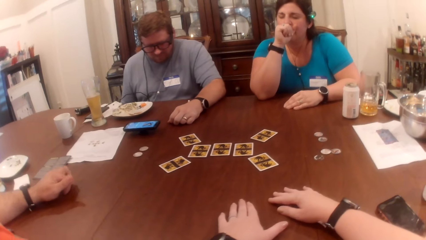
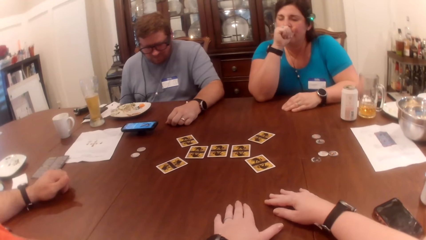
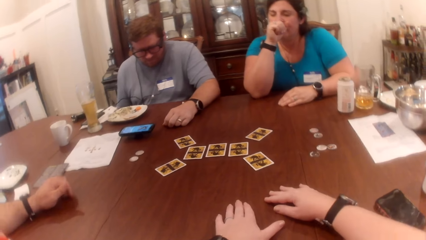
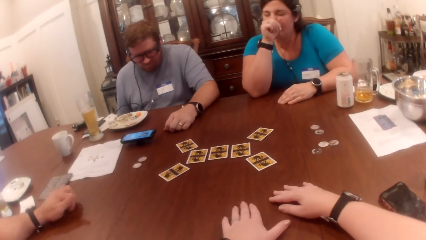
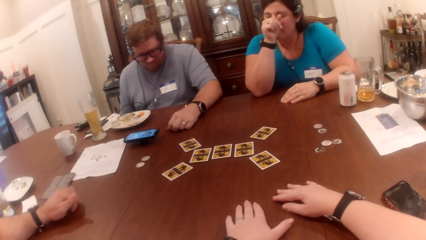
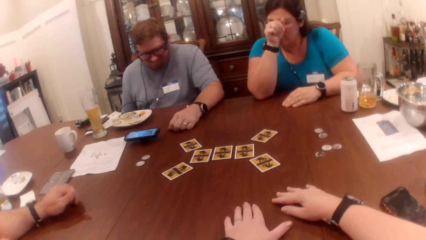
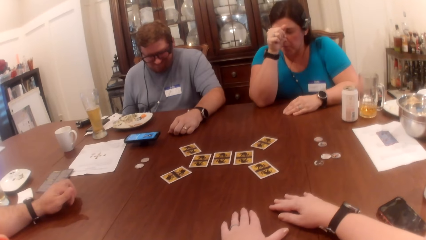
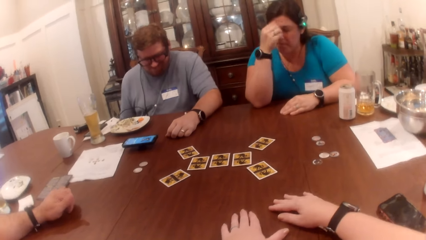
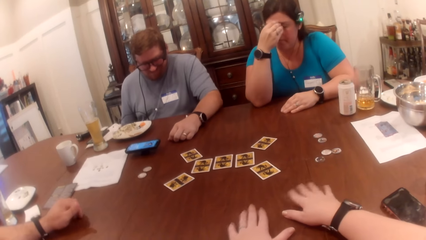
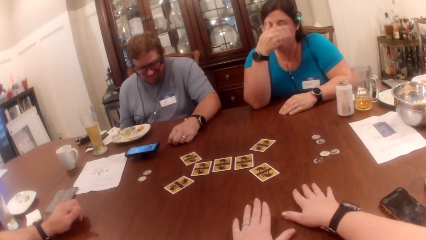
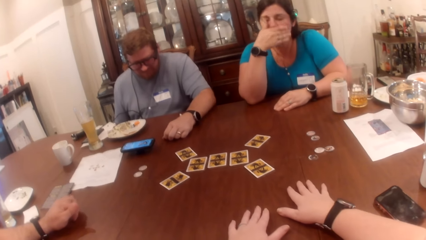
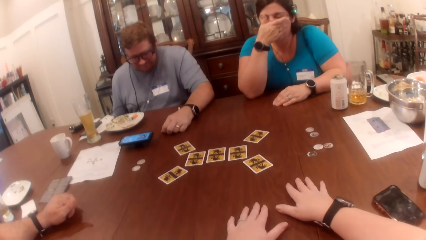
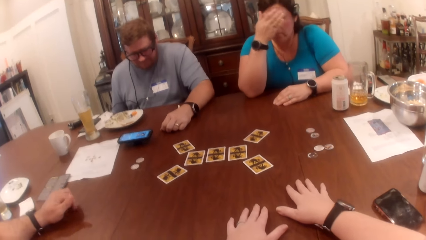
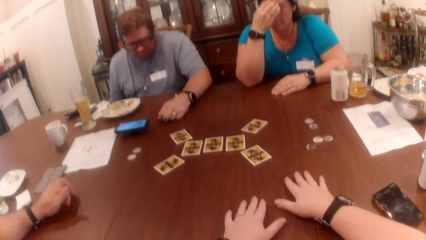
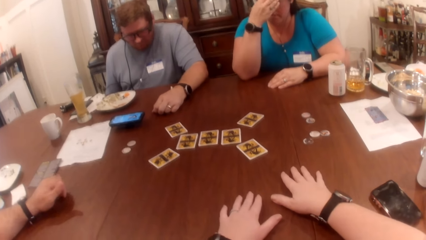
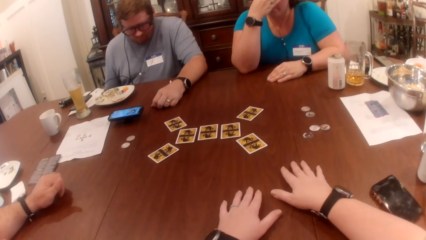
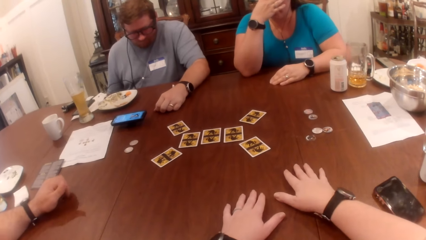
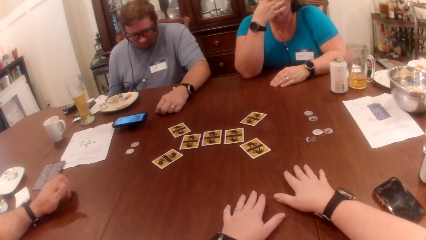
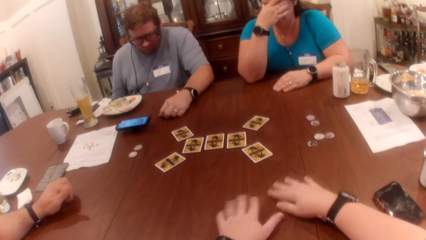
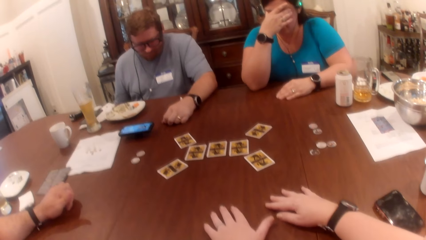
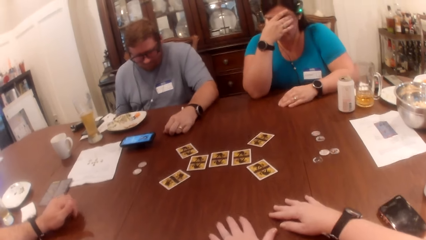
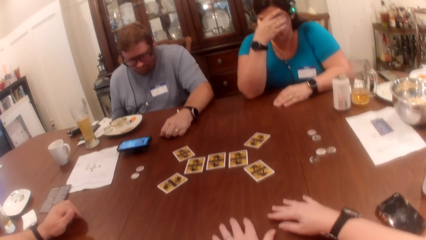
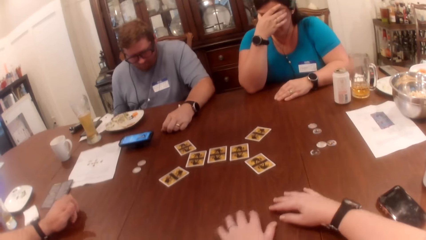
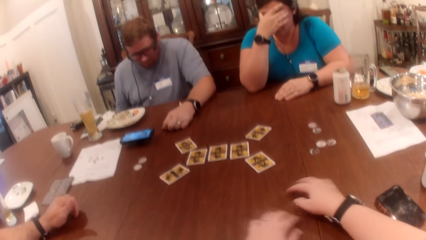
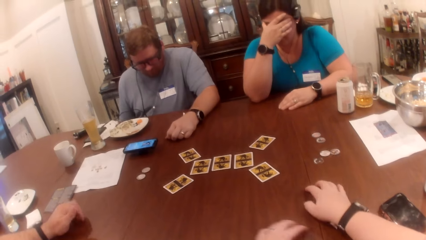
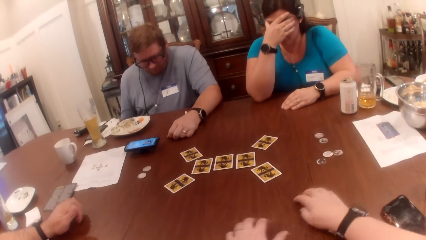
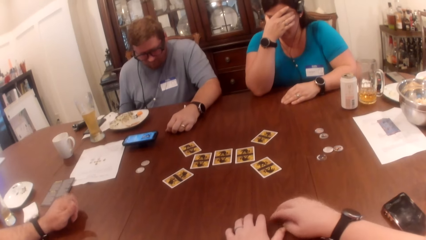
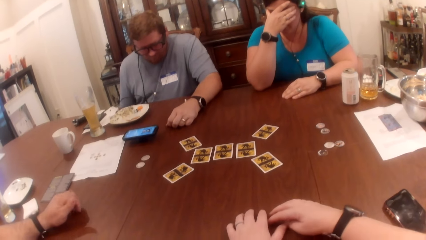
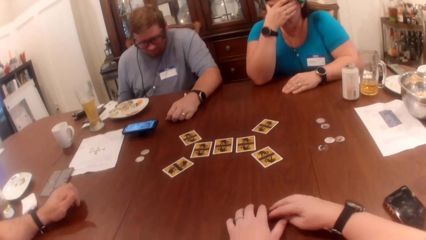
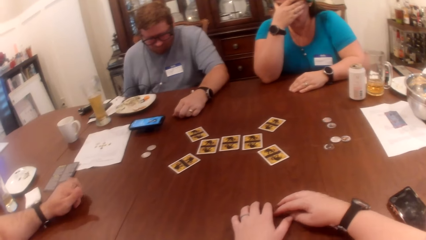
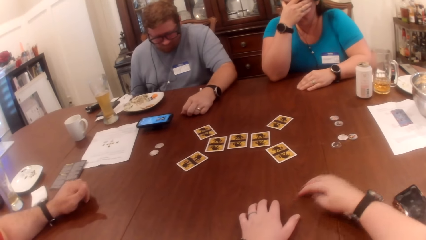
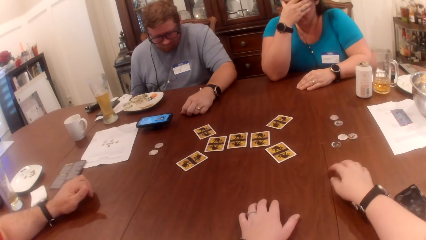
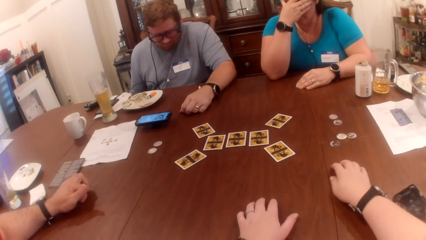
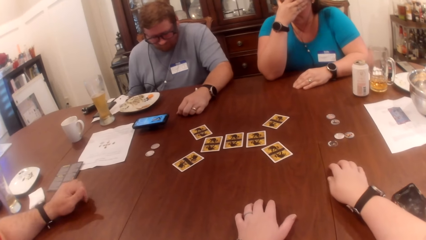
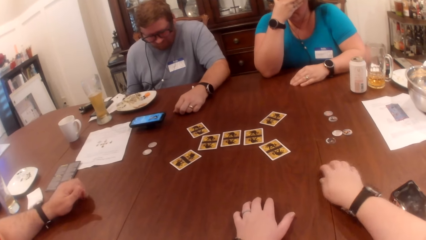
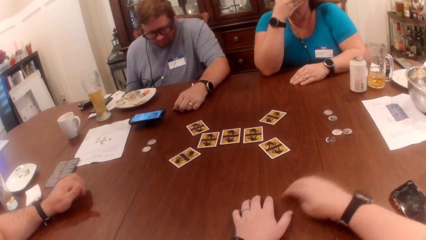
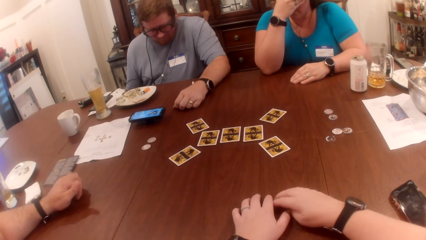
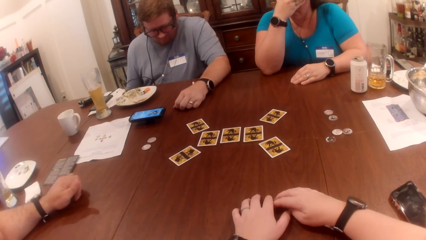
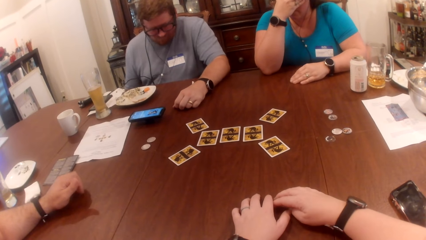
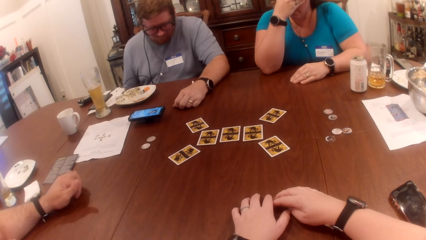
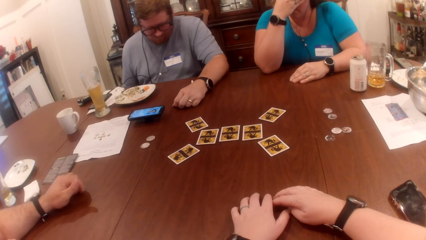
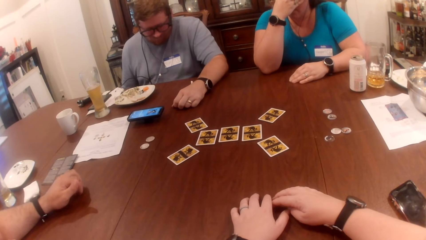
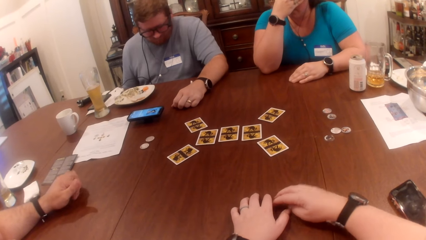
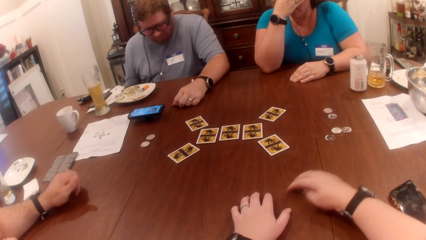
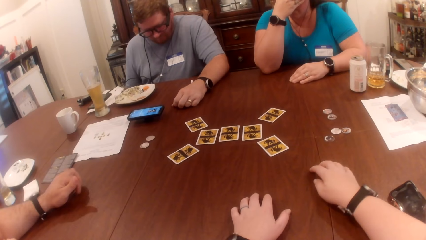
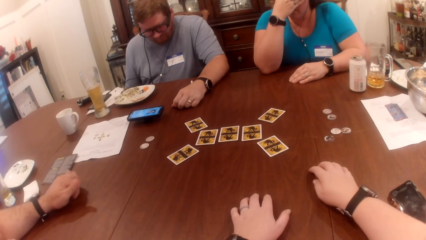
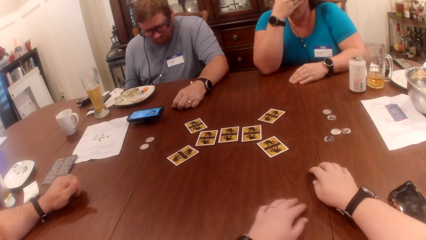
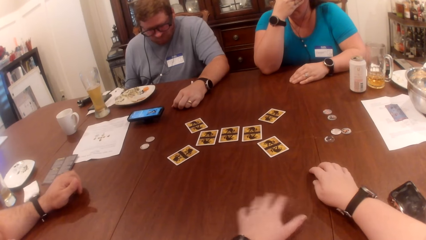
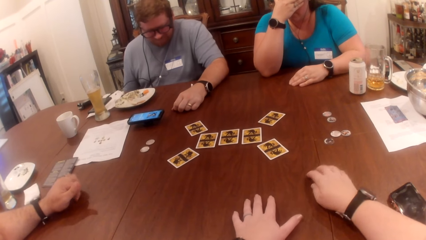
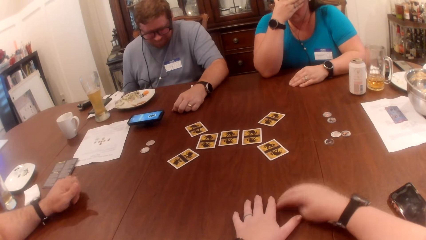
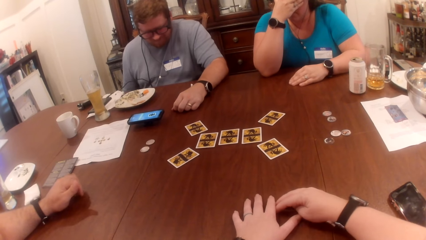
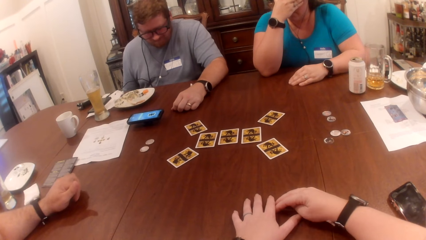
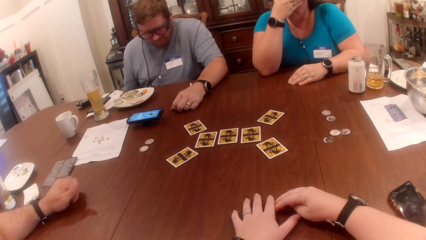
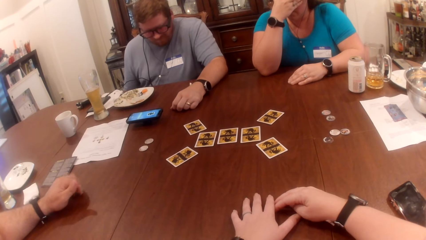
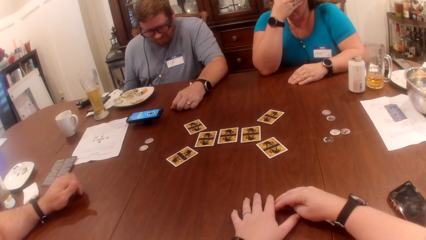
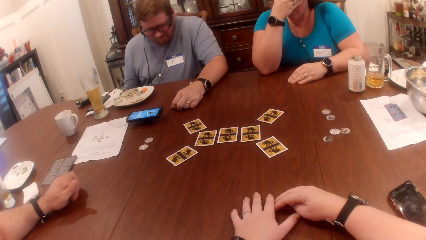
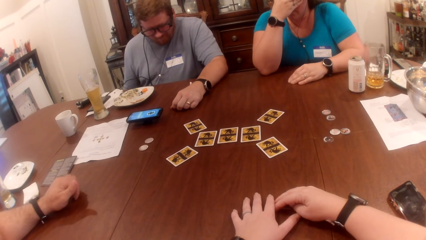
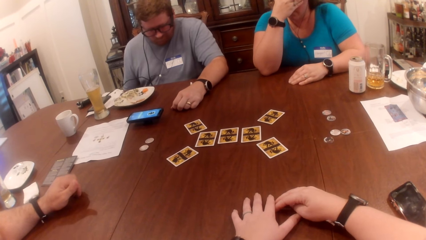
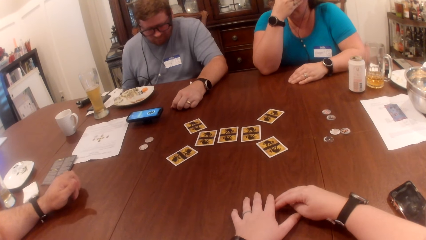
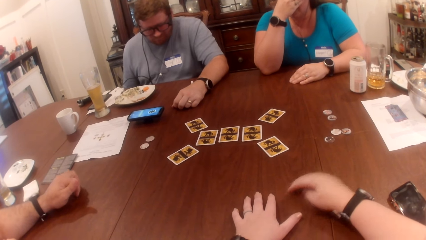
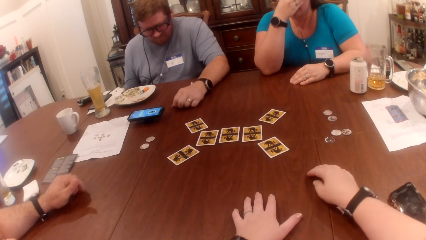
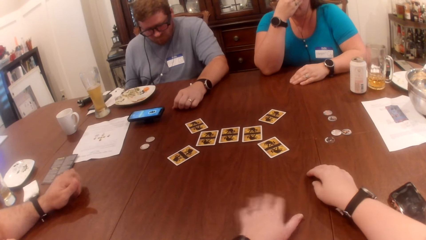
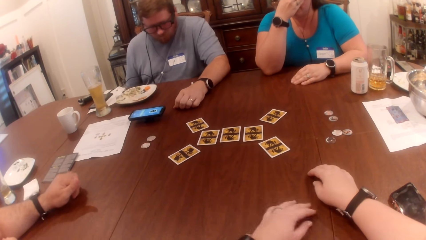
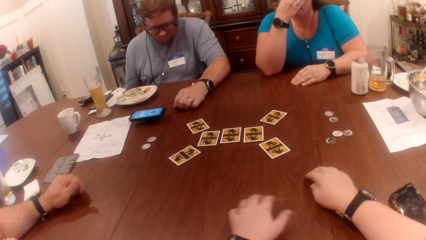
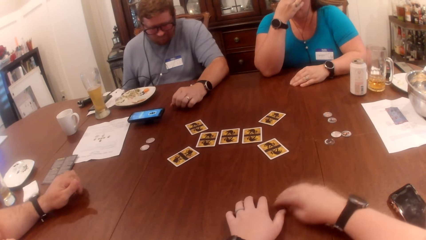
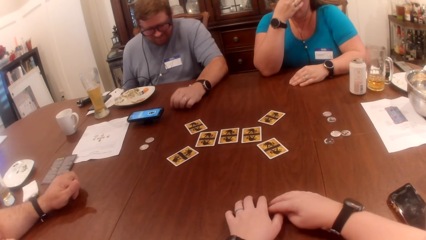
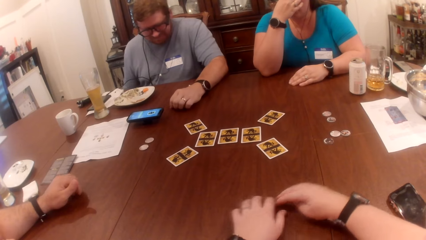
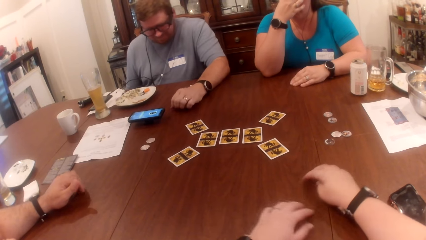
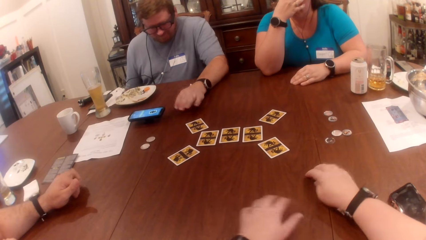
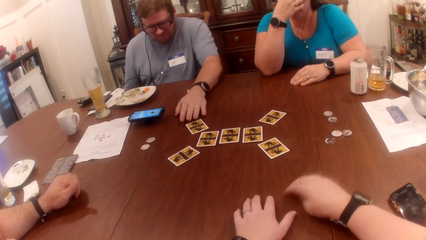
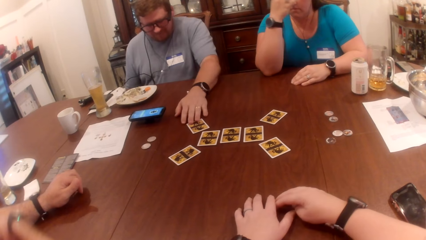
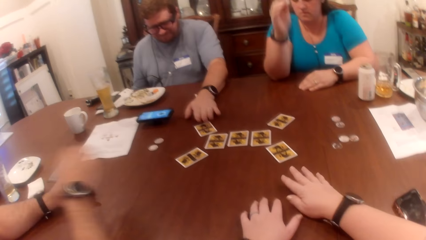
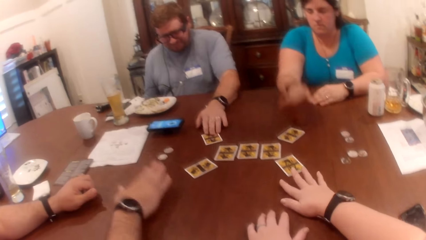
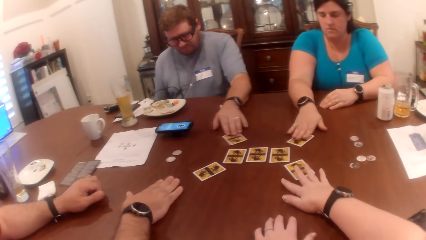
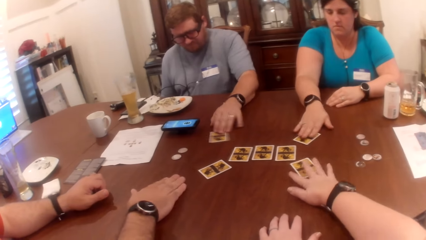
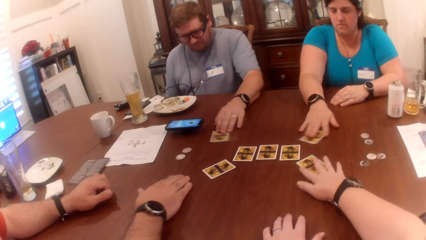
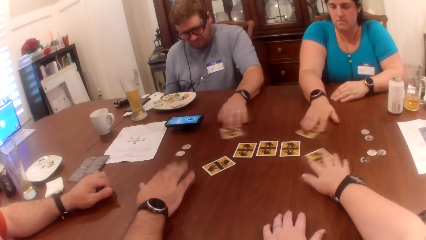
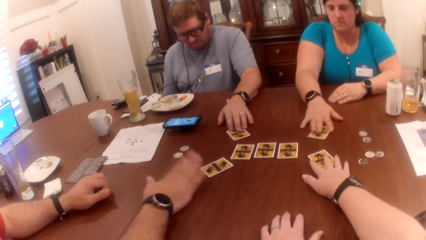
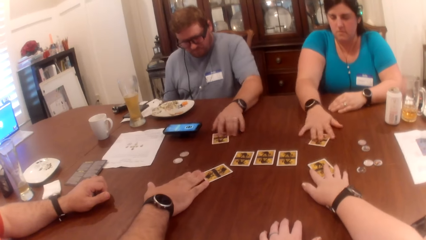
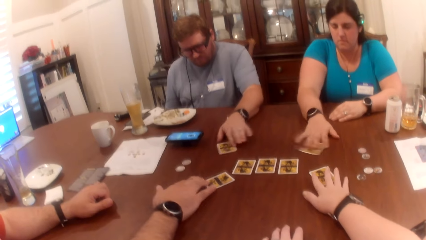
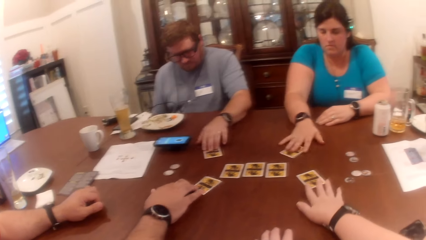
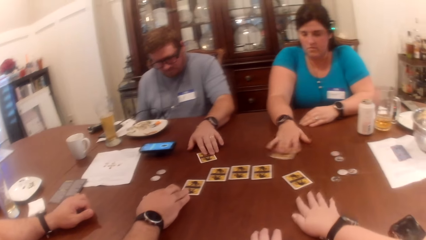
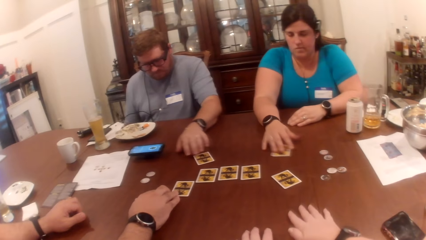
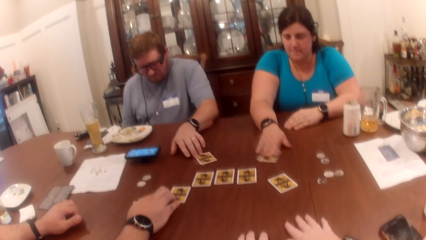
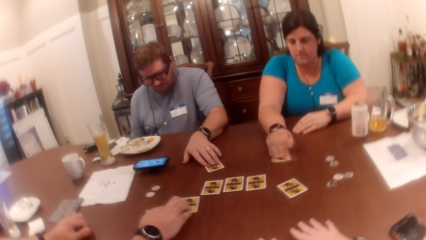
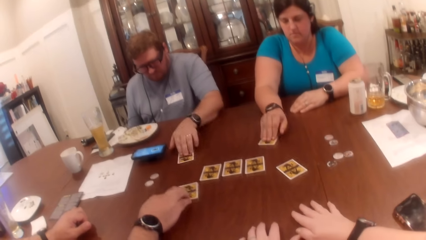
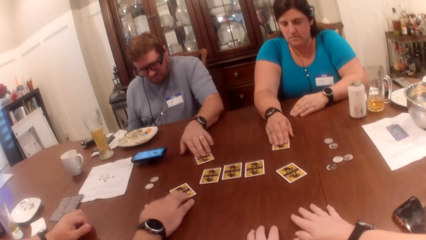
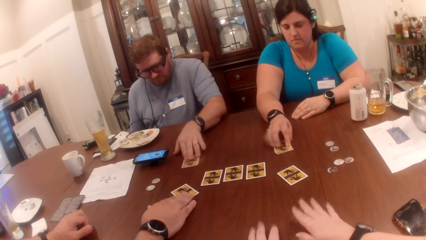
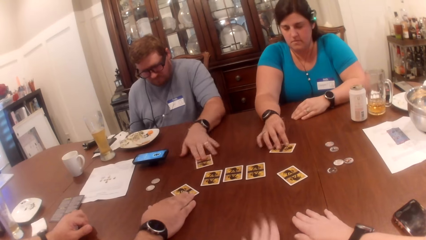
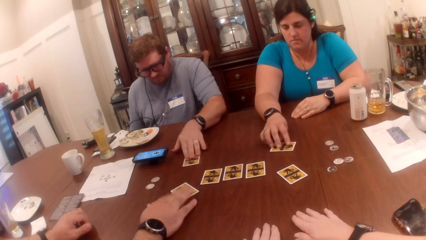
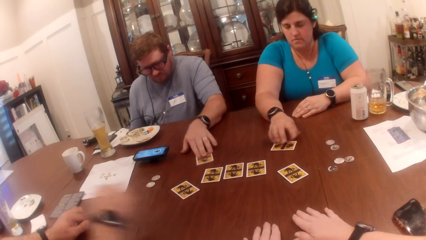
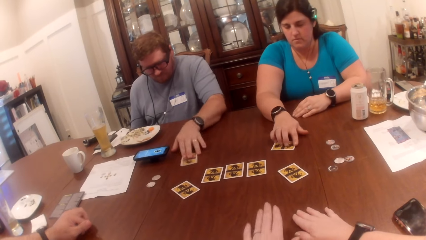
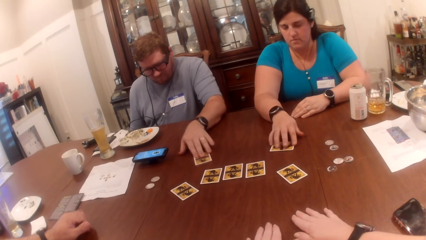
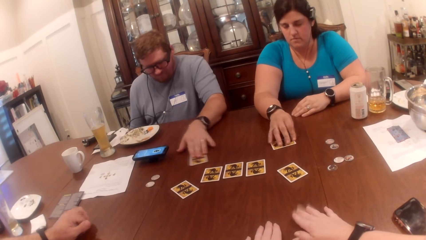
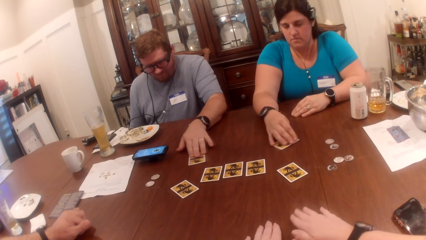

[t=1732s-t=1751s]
A woman covers her face with her right hand. A man shakes a card on the table with his left hand. The woman shakes a card on the table with her right hand. The camera wearer touches a card on the table with her right hand. Another man touches a card on the table with his right hand. The camera wearer taps her hands on the table. She beats the table with both hands.
